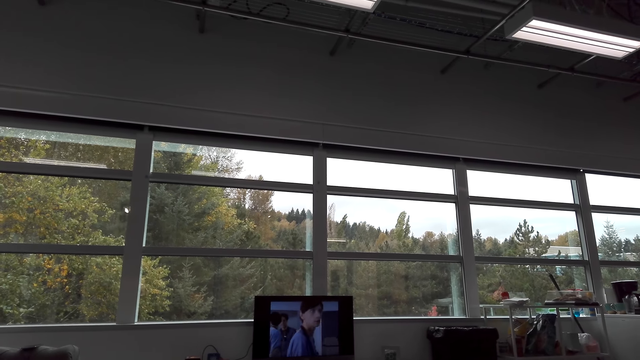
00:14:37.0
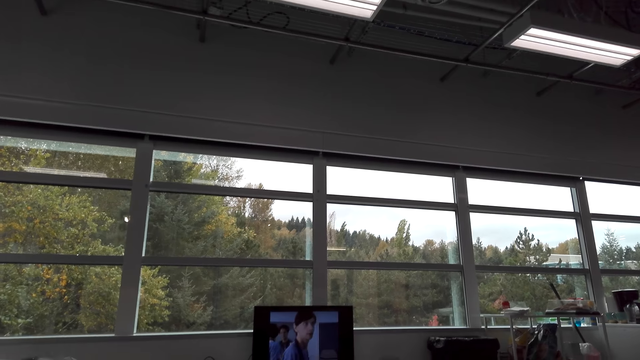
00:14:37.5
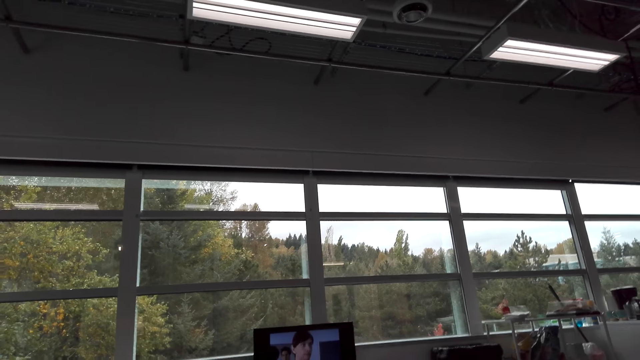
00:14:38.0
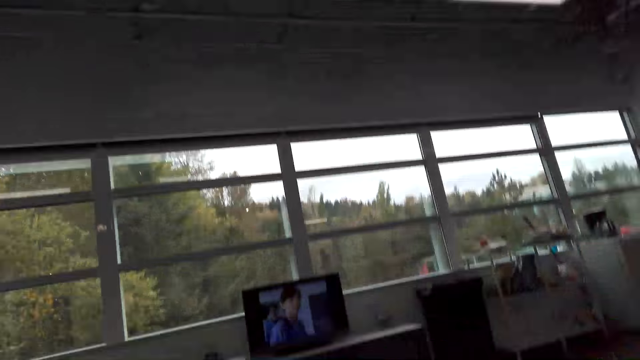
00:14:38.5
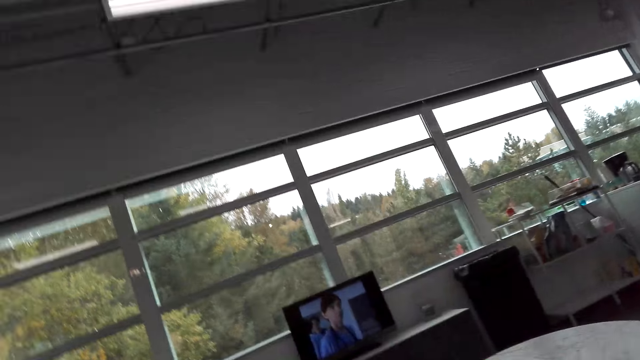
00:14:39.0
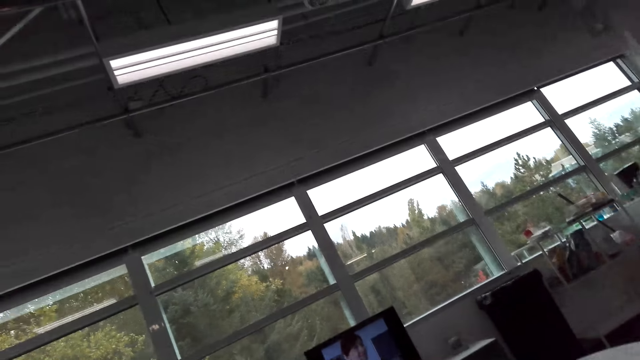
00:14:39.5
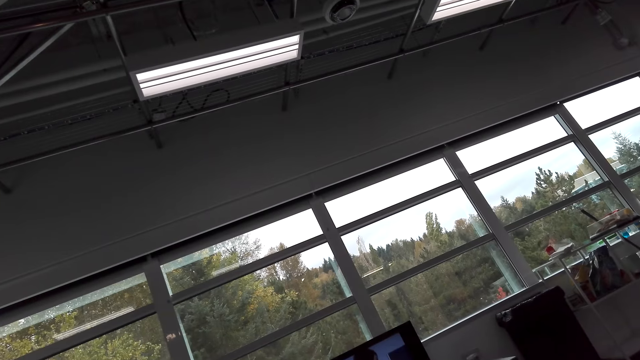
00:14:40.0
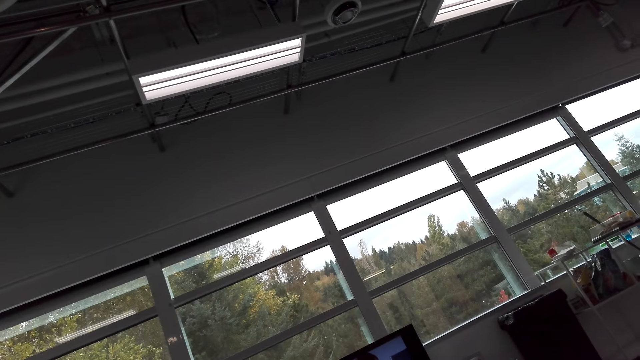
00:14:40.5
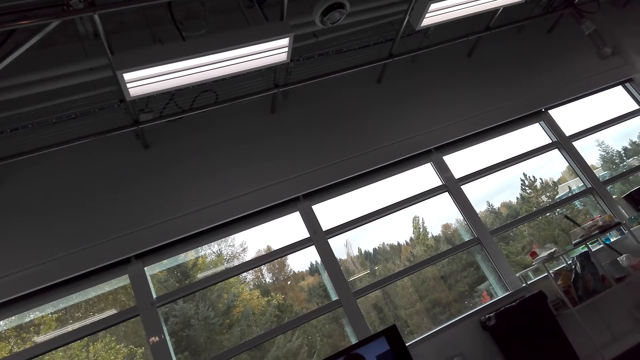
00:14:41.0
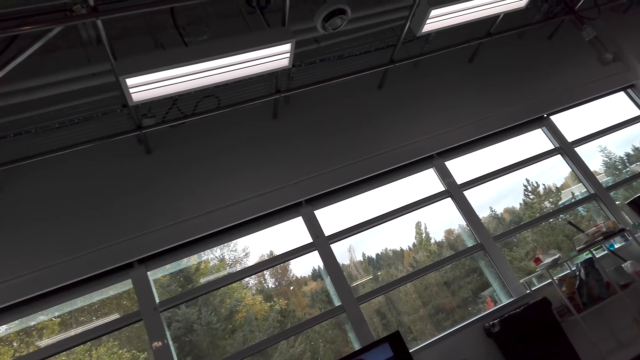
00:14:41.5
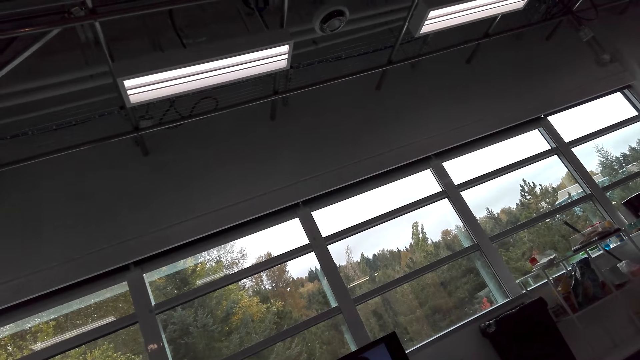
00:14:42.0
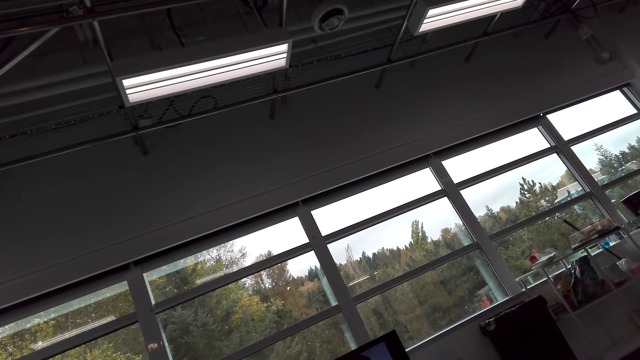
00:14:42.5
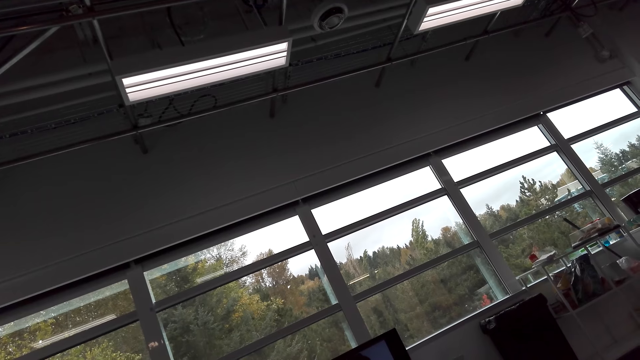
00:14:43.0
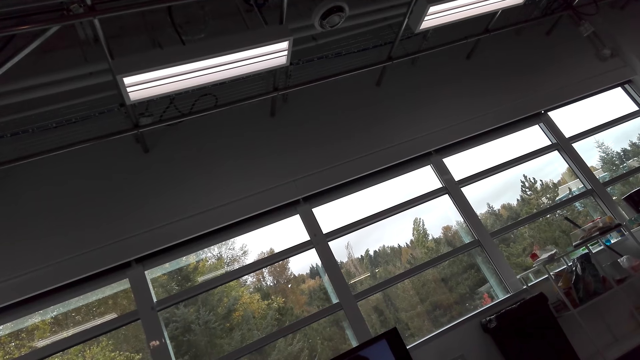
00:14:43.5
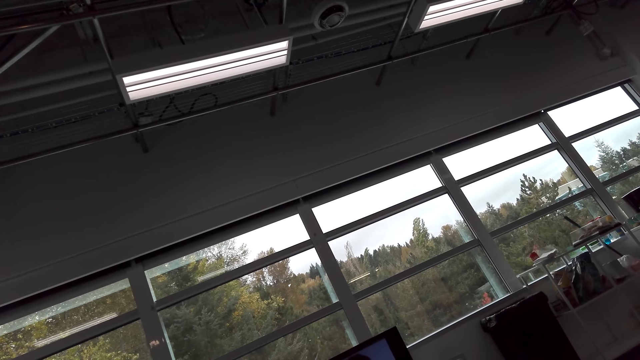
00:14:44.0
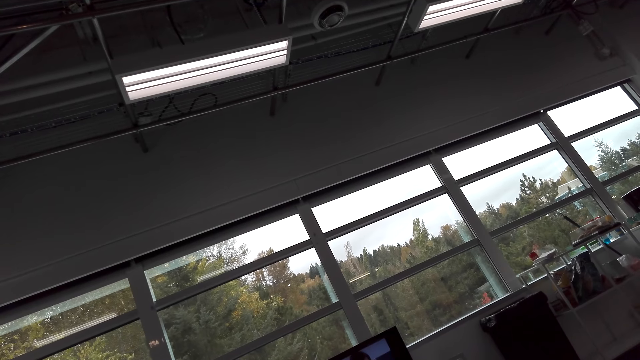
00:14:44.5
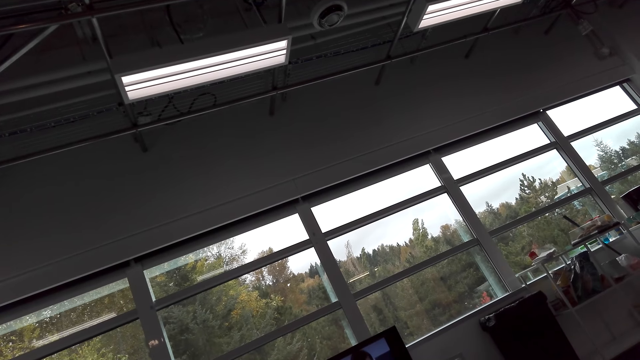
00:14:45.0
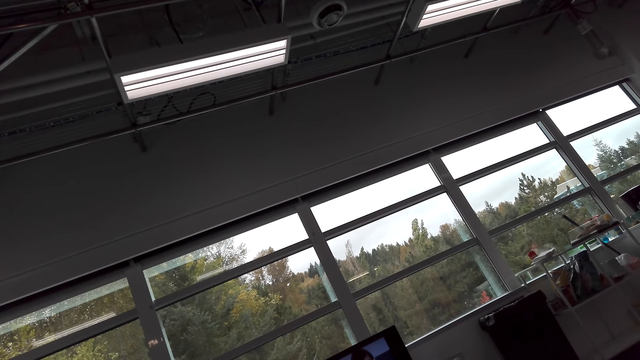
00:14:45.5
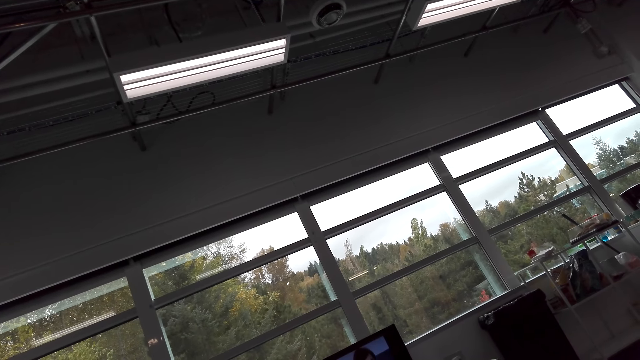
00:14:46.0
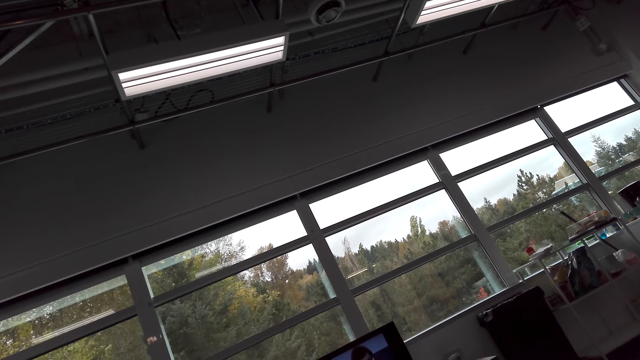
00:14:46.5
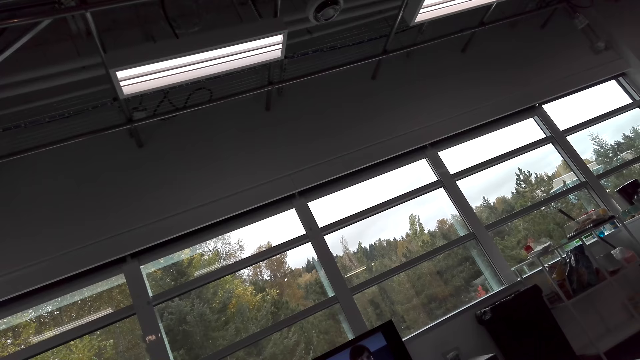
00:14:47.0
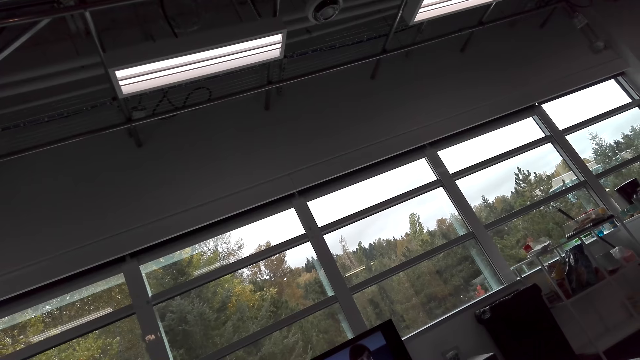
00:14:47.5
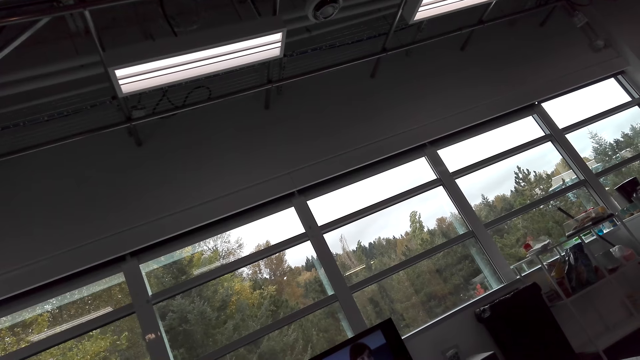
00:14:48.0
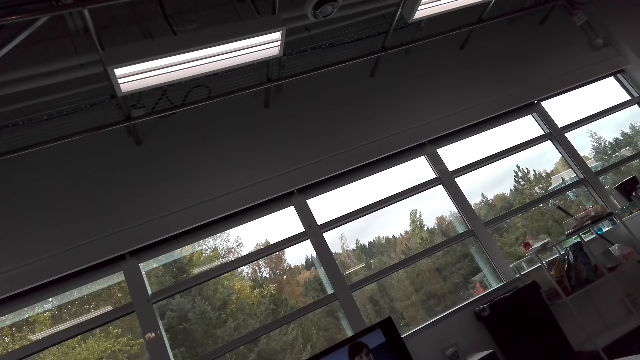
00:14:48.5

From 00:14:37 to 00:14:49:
The camera wearer turns to the side.

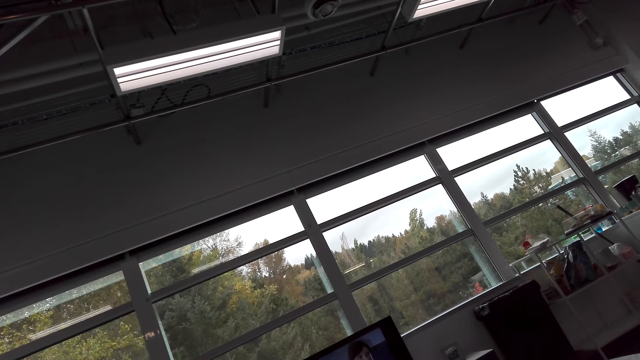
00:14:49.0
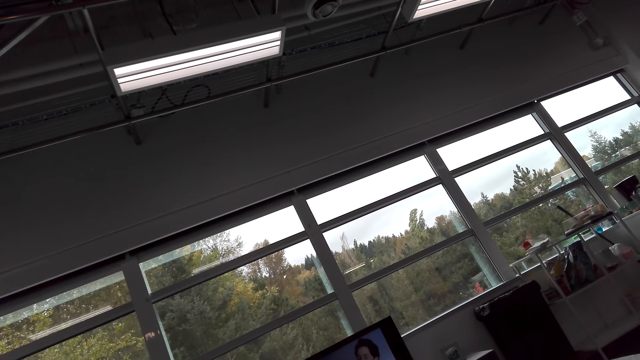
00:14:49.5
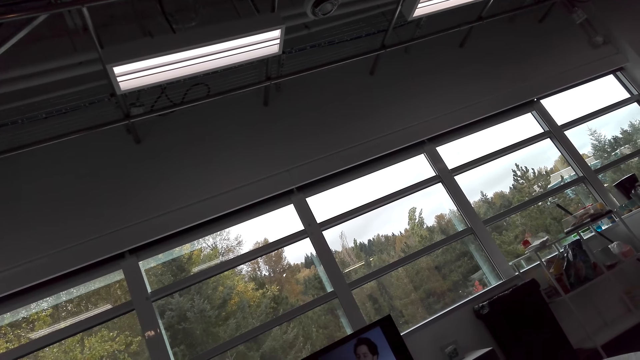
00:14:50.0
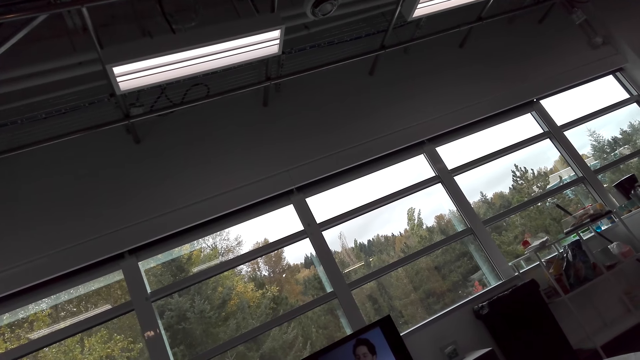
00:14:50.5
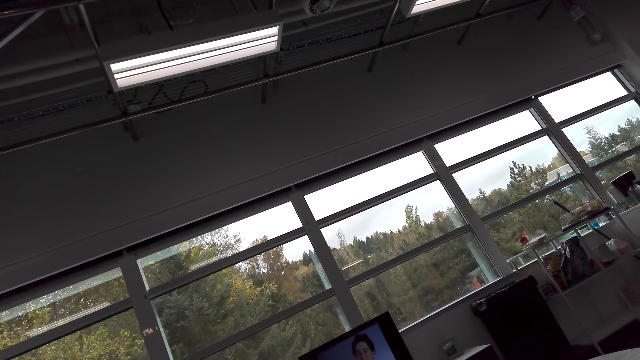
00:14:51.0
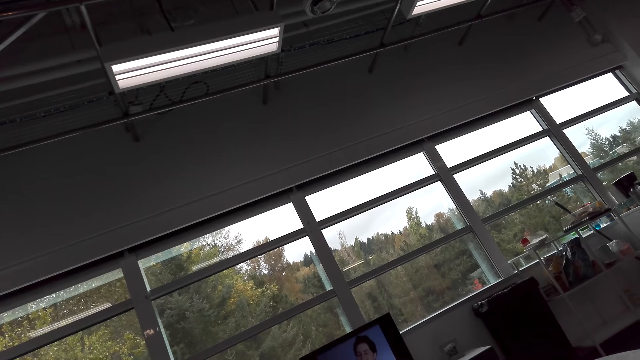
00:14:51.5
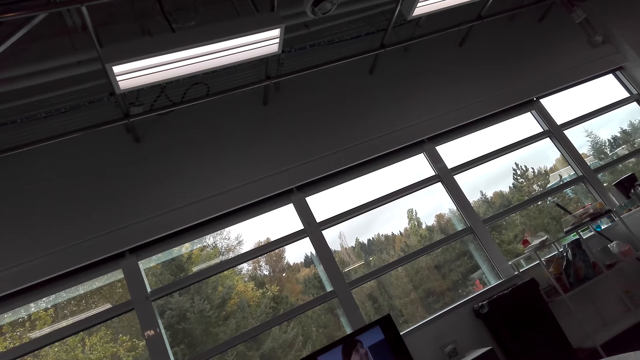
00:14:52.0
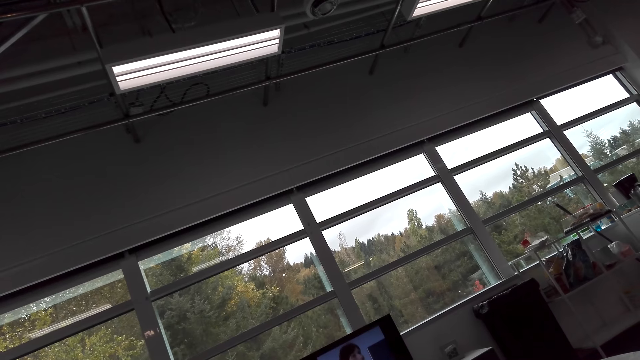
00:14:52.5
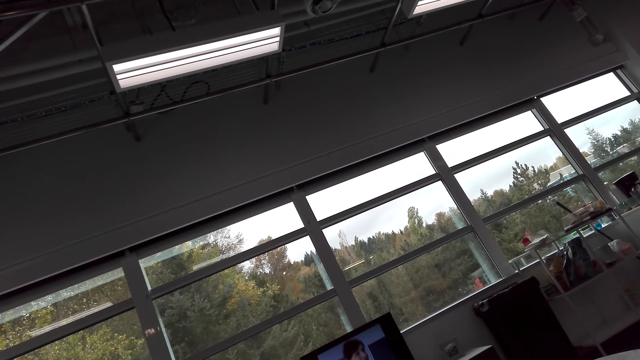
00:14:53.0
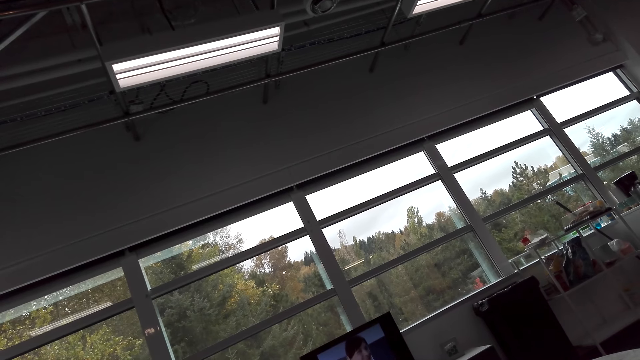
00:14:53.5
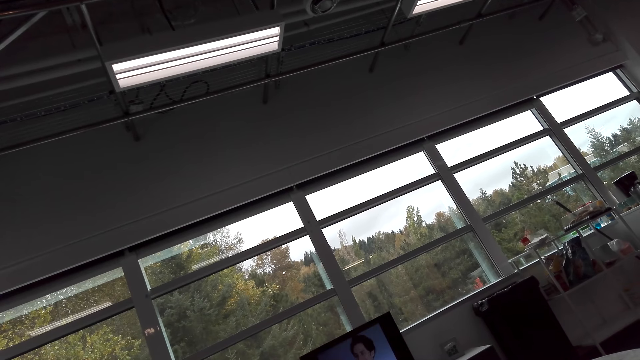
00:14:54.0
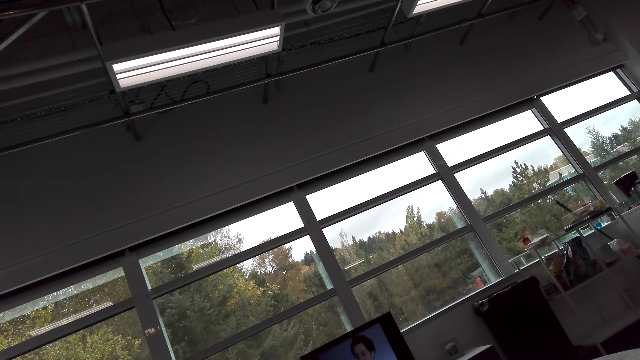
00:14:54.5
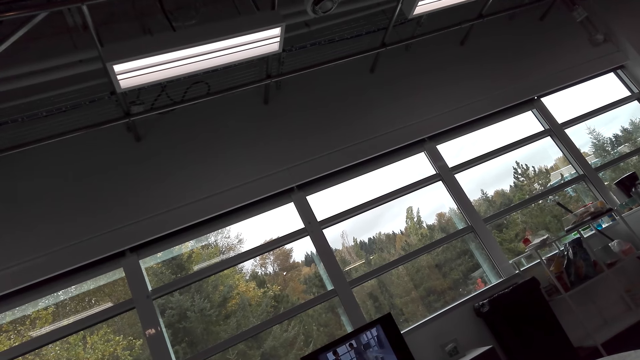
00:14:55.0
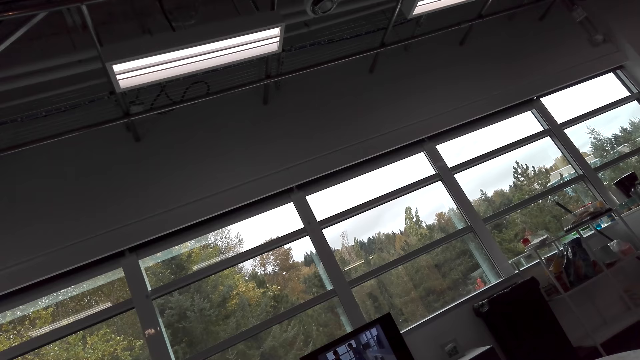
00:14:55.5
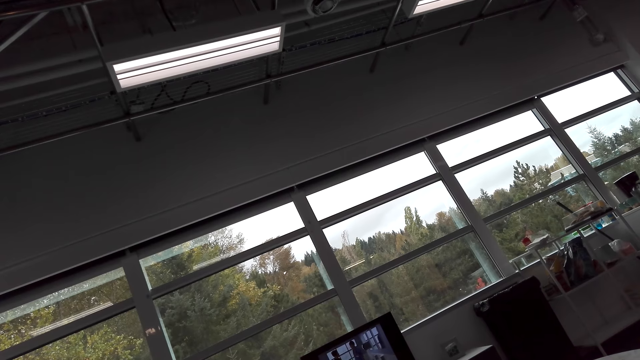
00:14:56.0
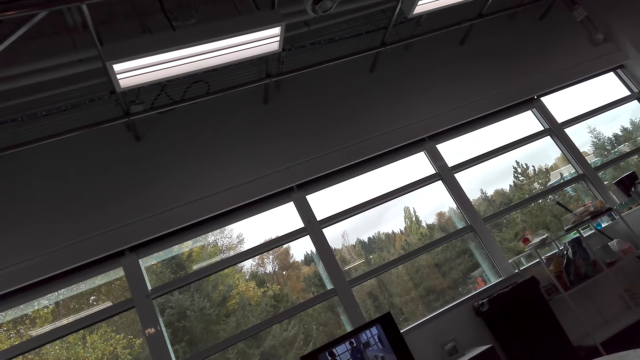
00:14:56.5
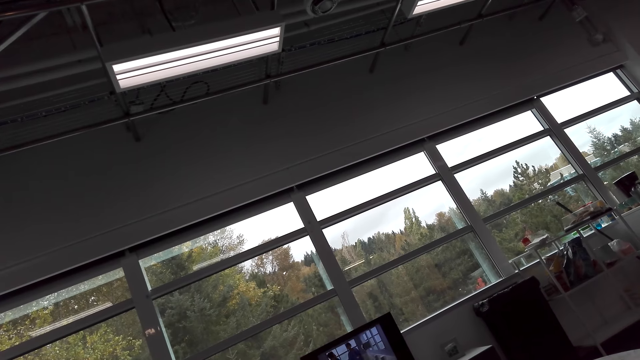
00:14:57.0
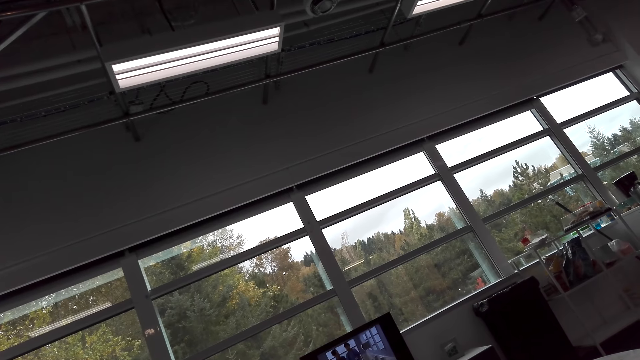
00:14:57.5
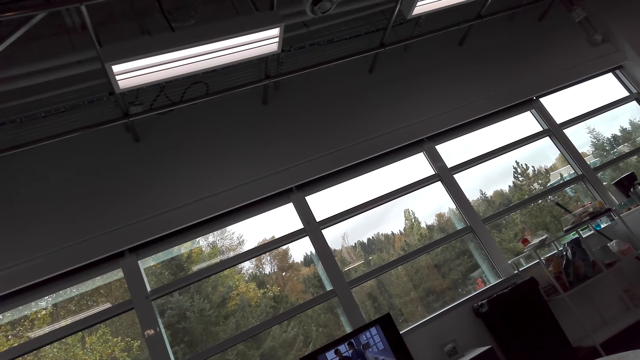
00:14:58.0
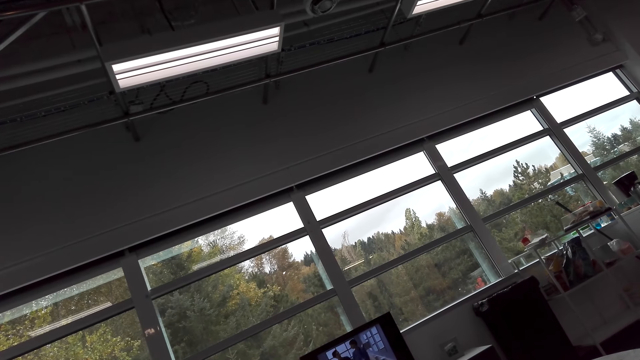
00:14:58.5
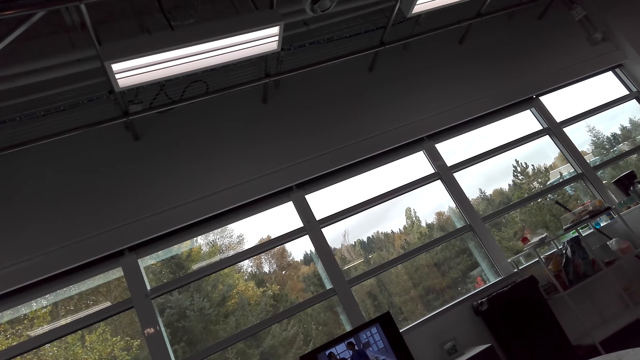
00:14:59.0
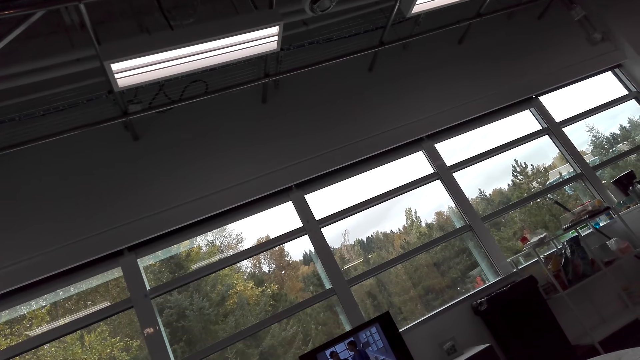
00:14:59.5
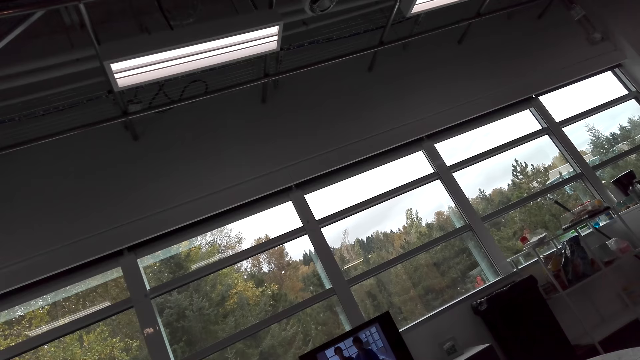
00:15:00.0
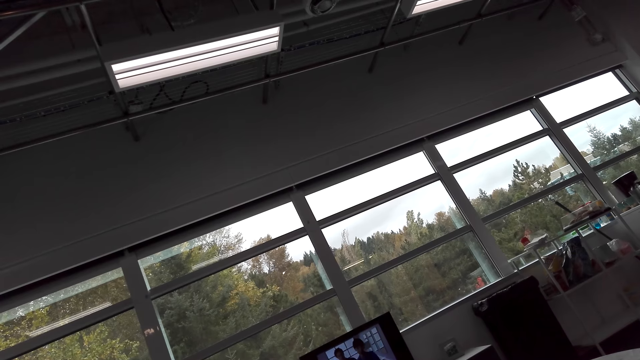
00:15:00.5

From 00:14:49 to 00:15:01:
The camera wearer stares at the television.
